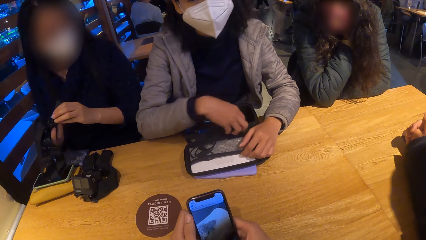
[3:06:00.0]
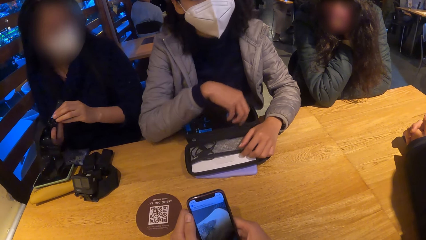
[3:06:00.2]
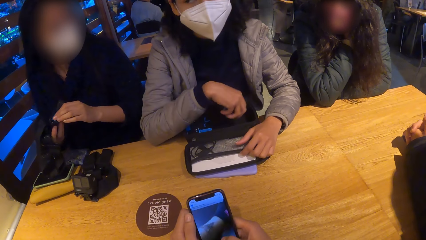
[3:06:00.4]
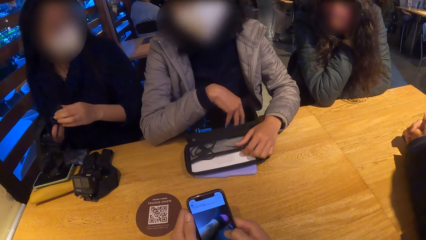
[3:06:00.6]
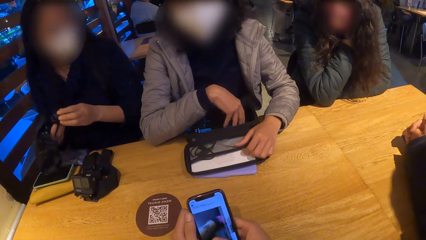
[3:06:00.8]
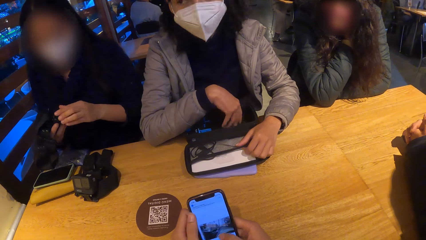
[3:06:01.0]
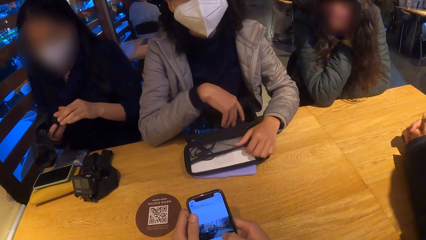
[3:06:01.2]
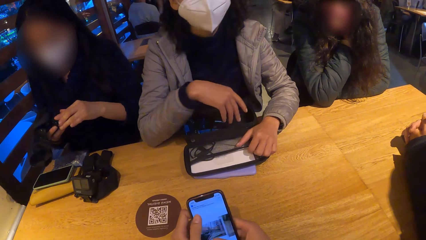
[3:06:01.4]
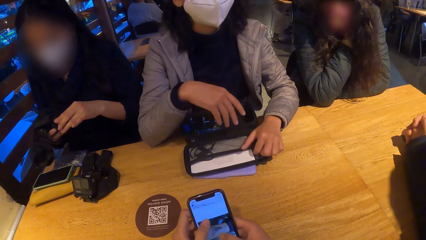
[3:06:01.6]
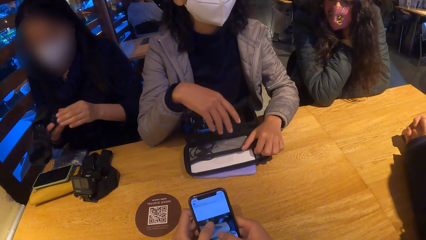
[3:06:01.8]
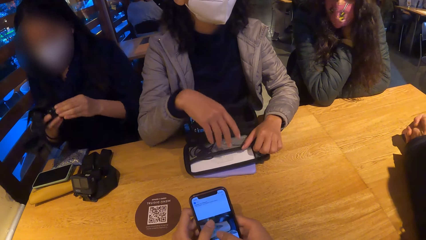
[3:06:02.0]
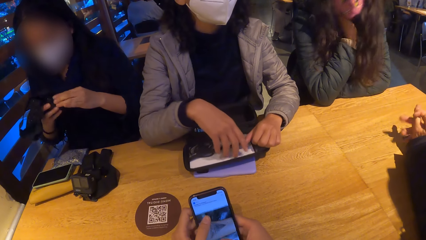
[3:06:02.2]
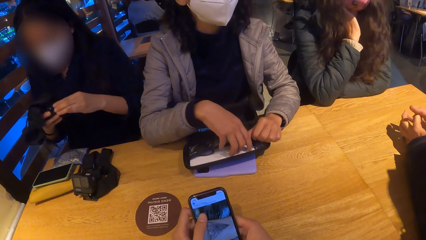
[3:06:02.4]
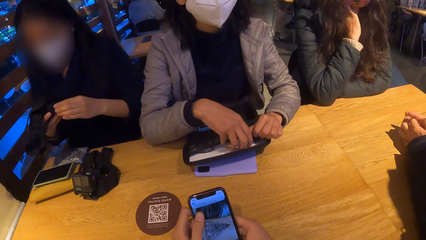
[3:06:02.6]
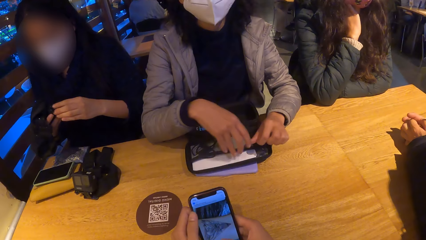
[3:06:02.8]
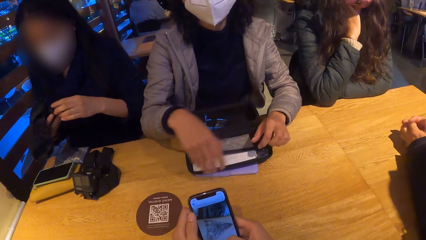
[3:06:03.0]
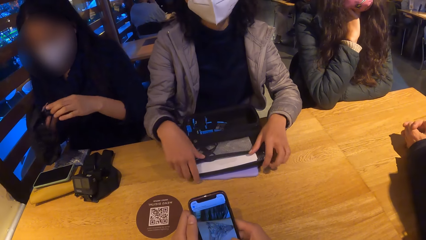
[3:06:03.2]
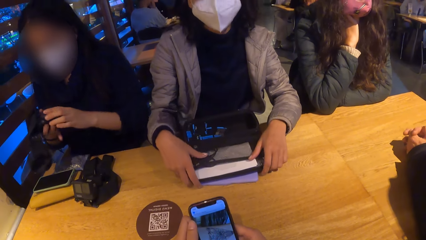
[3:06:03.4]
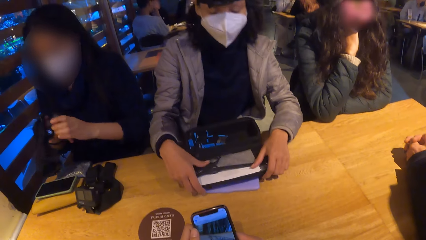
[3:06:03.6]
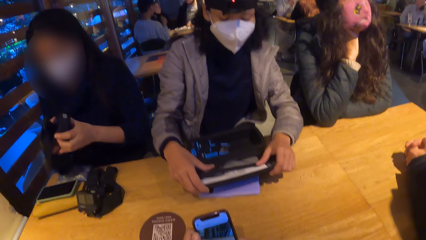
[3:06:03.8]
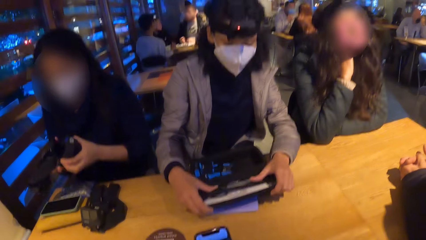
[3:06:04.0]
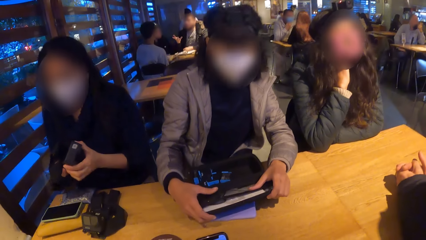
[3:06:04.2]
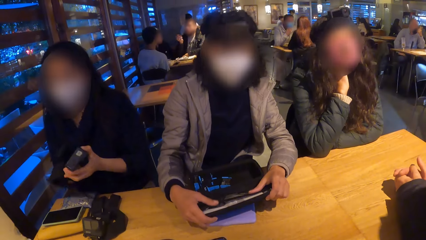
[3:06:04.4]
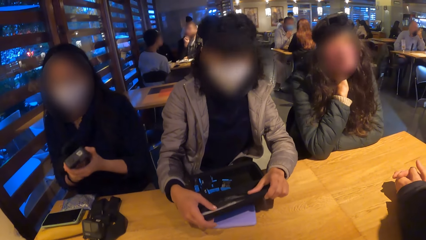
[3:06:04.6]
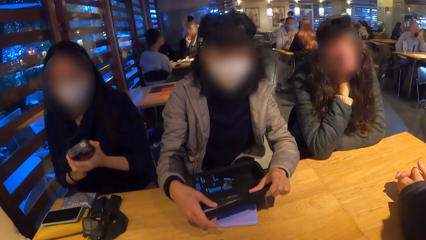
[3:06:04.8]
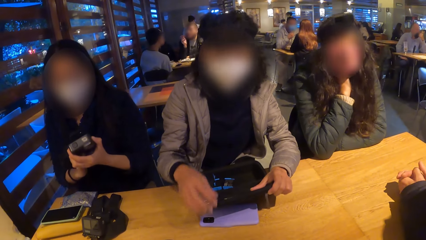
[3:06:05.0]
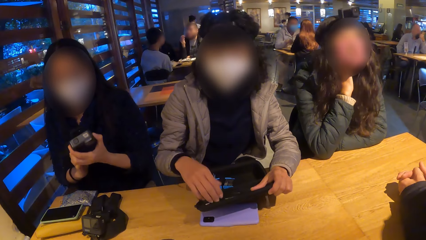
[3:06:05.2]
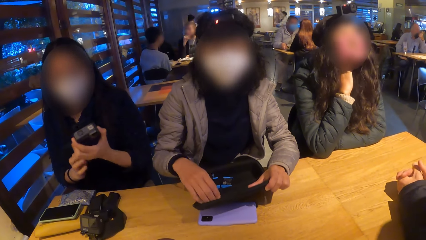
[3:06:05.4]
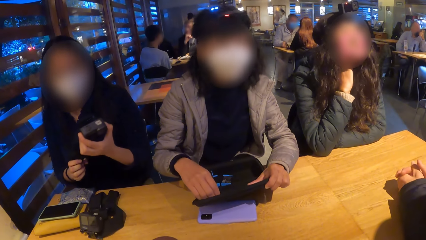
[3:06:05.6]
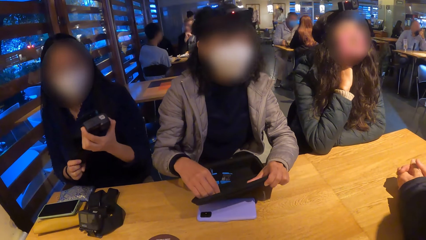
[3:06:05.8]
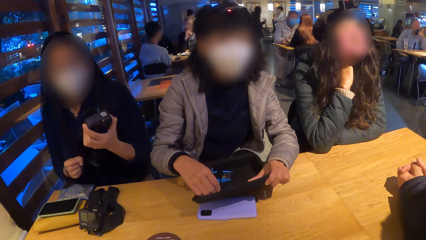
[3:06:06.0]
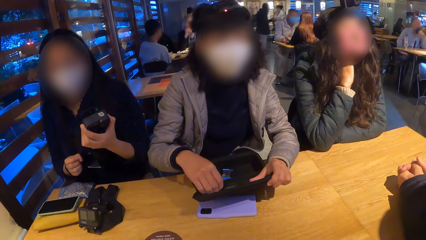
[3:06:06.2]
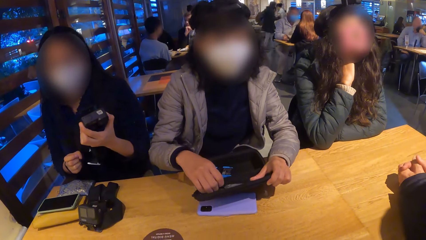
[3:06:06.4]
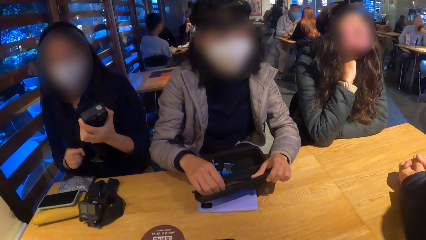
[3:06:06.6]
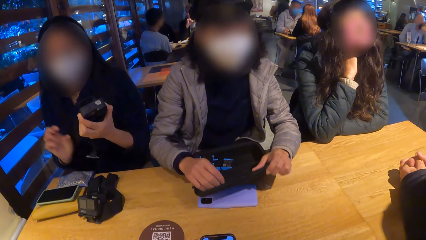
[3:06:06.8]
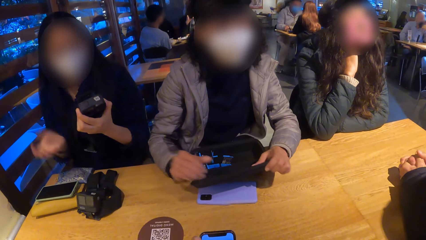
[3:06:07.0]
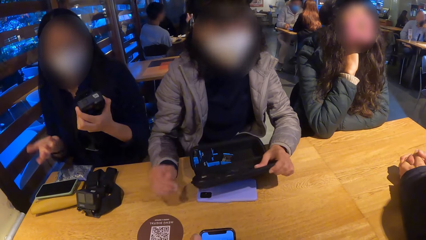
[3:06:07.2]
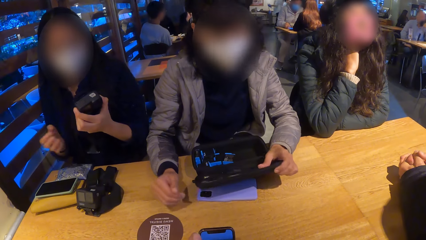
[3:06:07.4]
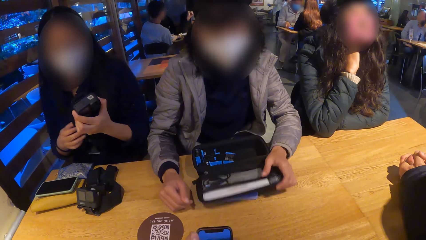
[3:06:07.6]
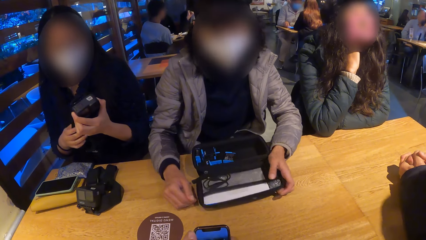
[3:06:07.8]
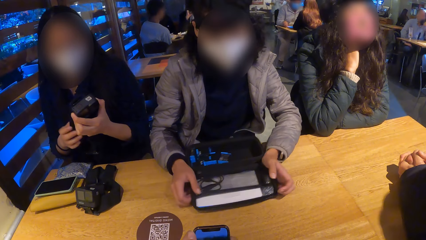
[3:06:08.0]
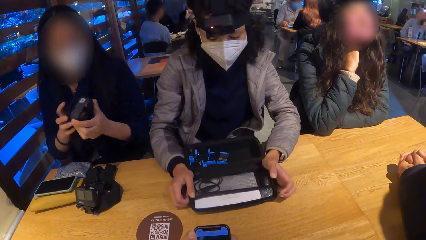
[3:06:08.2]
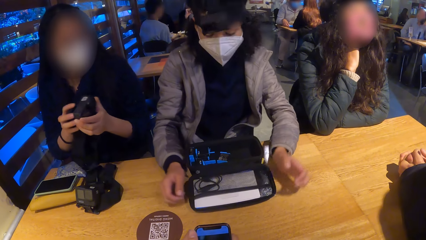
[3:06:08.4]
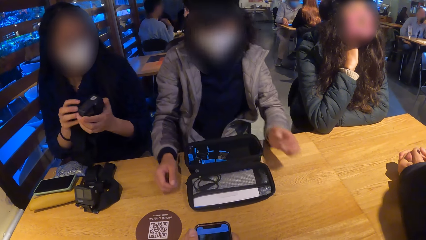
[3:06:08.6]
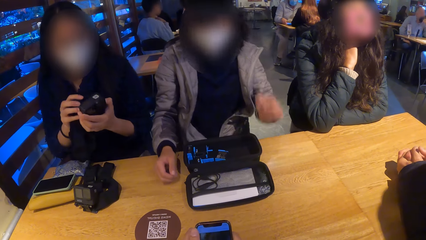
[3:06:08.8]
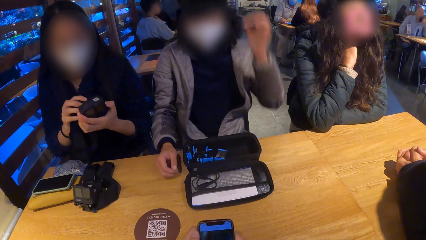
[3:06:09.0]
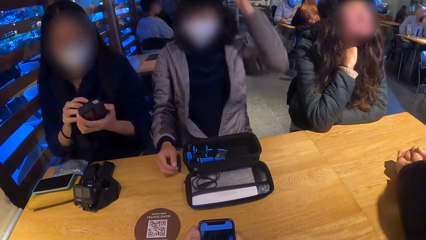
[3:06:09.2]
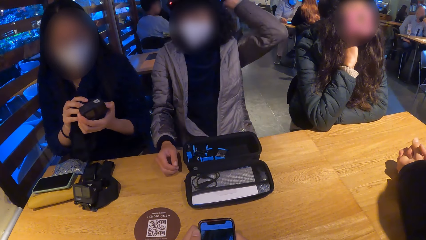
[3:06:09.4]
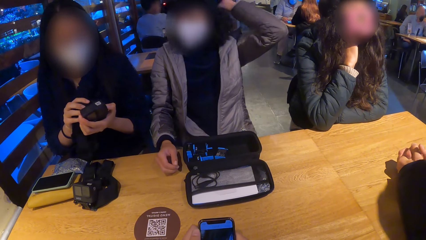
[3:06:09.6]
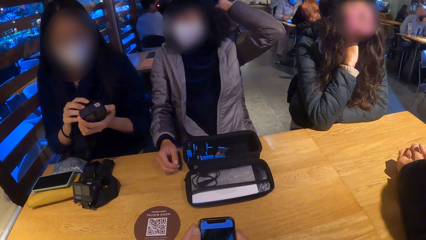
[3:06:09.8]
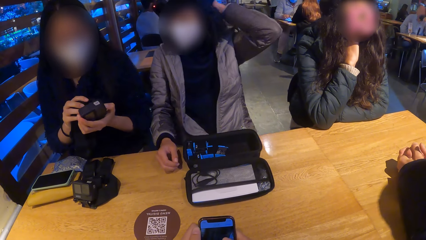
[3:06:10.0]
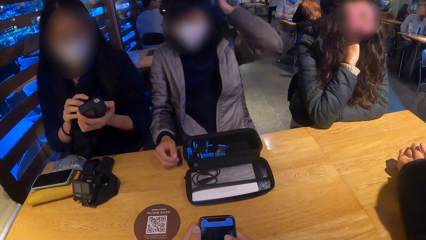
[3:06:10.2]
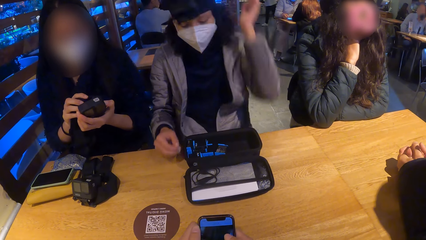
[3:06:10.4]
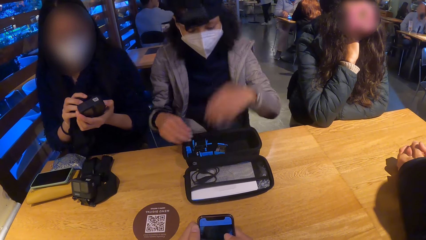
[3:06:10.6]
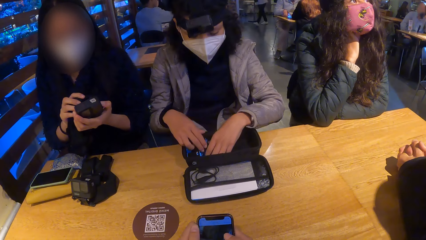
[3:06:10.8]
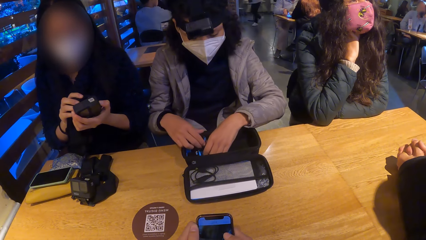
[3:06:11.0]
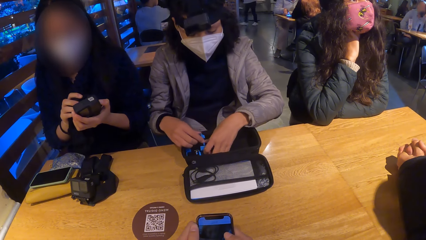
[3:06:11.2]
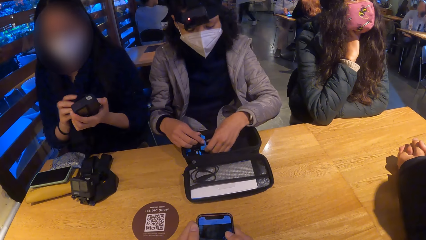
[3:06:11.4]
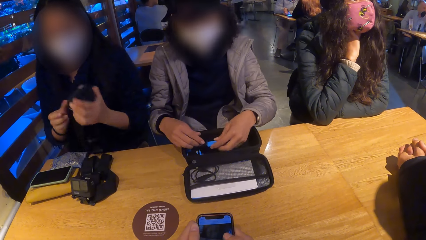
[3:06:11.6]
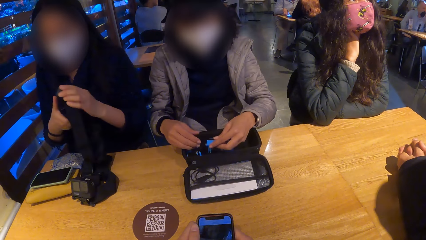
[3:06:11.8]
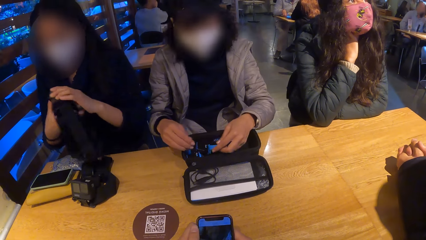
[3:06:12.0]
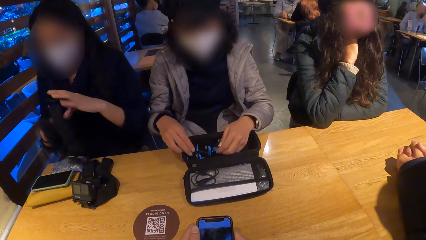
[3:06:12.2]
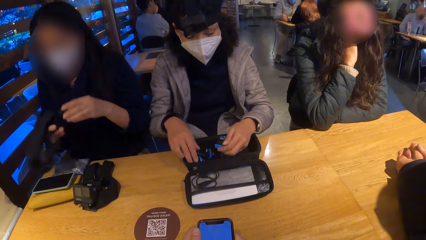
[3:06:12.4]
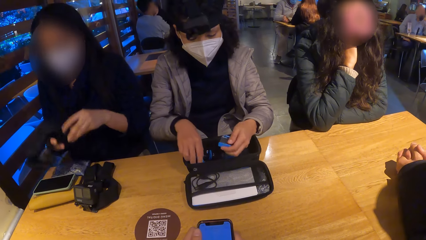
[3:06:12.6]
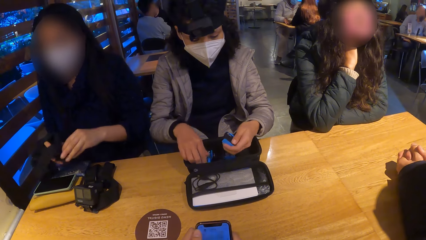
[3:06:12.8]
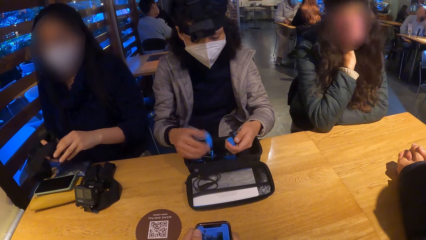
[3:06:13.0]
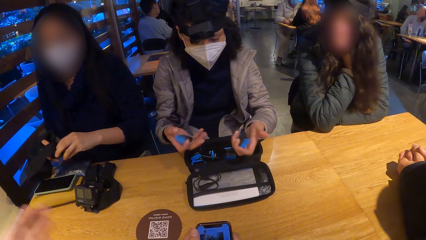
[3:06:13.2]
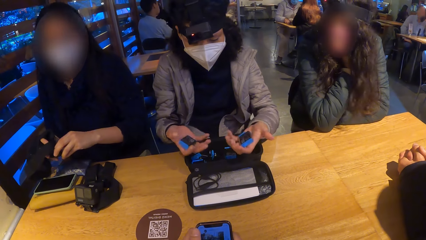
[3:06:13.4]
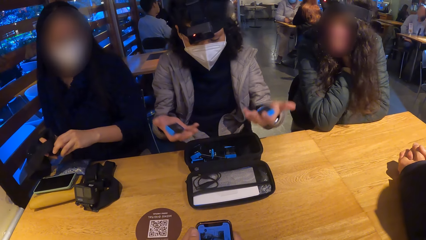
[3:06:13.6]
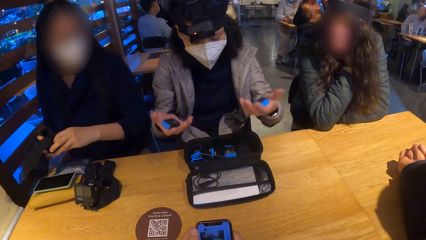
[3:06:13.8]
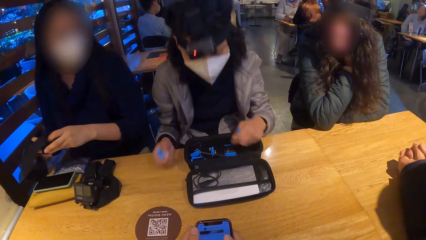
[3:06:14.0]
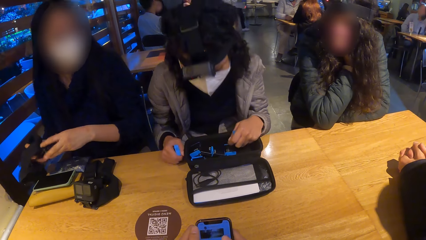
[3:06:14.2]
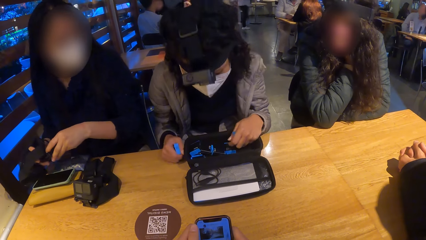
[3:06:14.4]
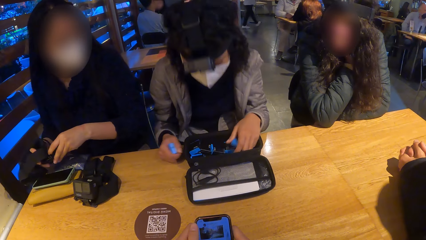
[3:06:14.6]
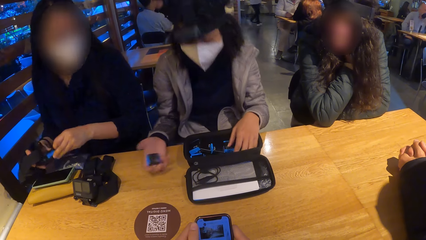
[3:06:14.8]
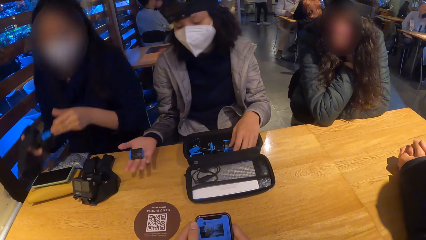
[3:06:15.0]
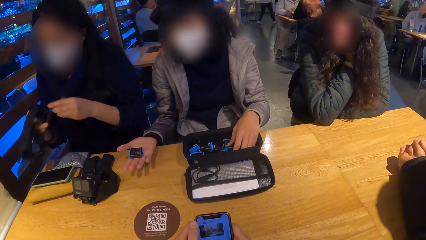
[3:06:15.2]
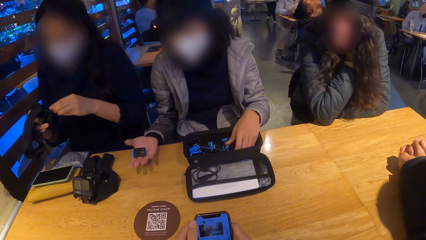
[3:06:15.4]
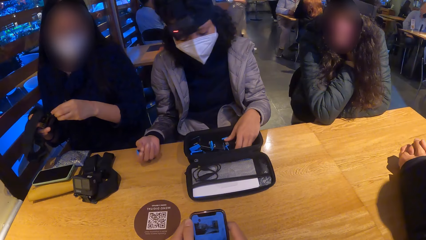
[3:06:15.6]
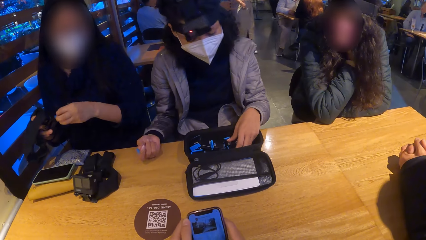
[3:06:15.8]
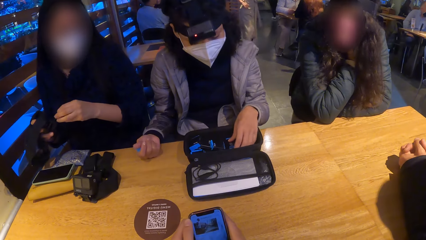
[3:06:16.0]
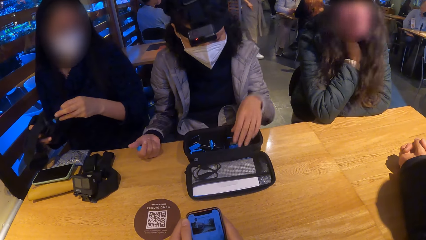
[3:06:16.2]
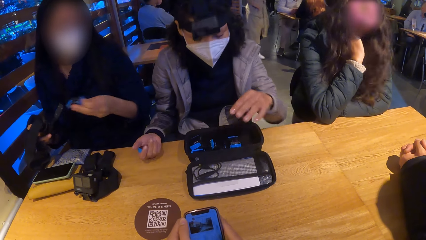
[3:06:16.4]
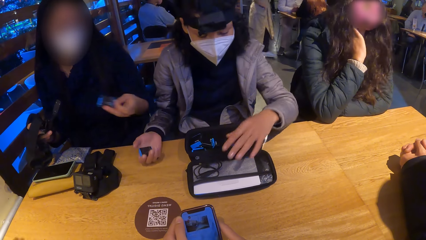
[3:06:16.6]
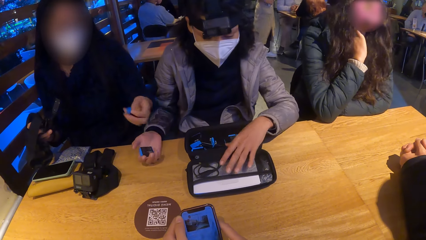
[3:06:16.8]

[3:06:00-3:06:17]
A woman drops the battery in her right hand inside the black bag on the table. The woman holds the black bag with both hands. The woman holds a camera on her head with her left hand. The woman checks through the bag with both hands. The woman picks up a battery from the bag with her left hand. The woman picks up a battery from the bag with her right hand. The woman holds the two batteries in both hands. The woman drops the battery in her left hand into the black bag on the table. Another woman removes the battery from the camera in her right hand with her left hand. The first woman passes the battery in her right hand to the other woman.
